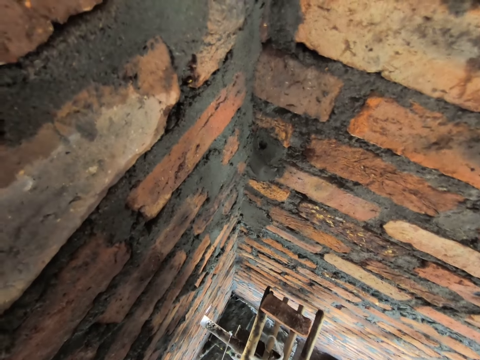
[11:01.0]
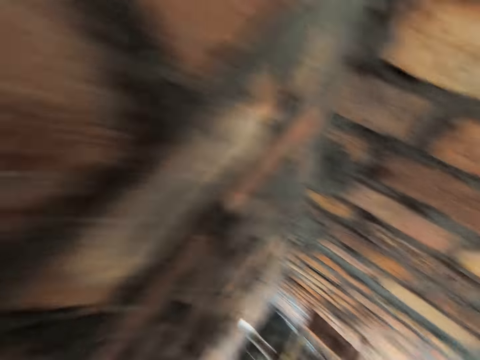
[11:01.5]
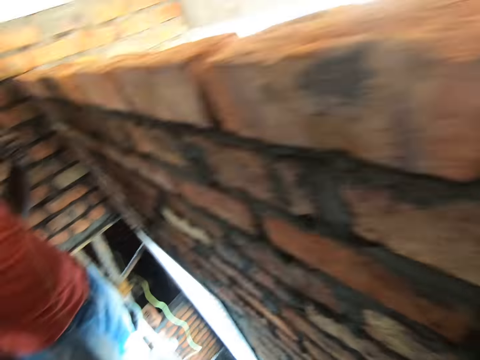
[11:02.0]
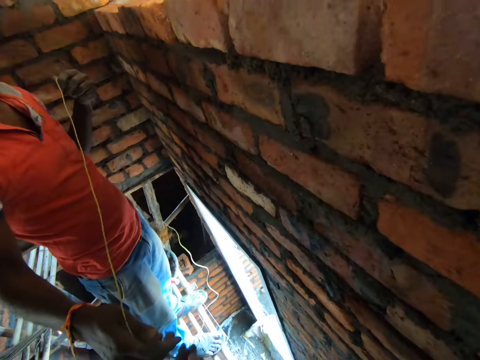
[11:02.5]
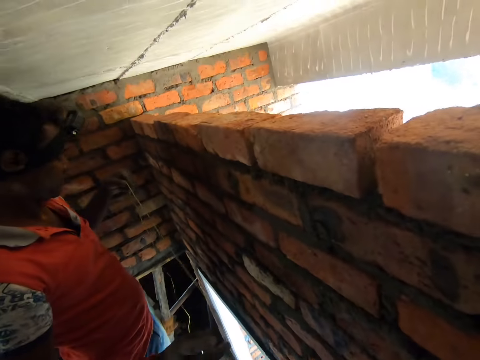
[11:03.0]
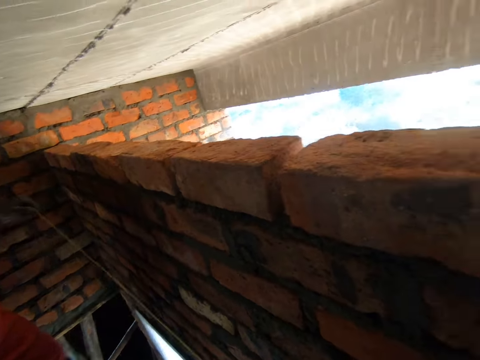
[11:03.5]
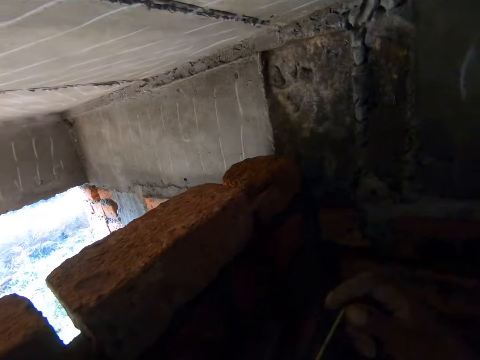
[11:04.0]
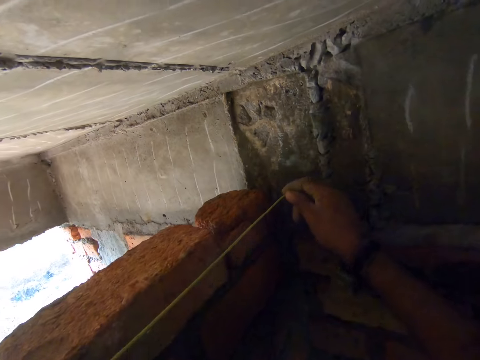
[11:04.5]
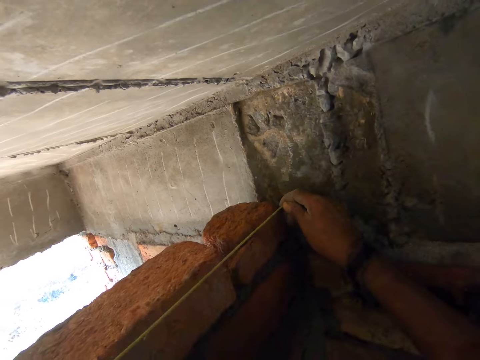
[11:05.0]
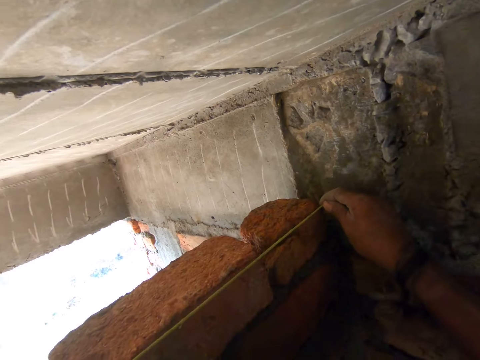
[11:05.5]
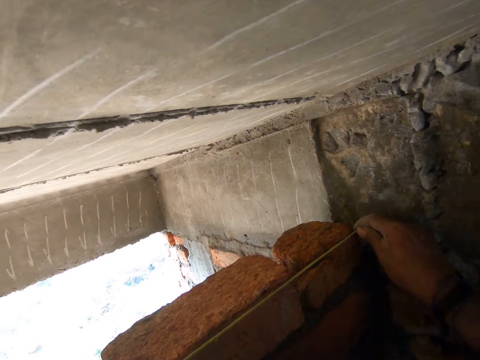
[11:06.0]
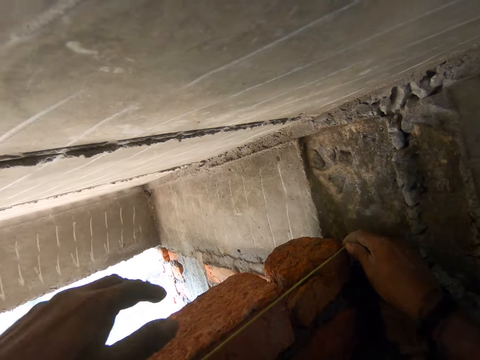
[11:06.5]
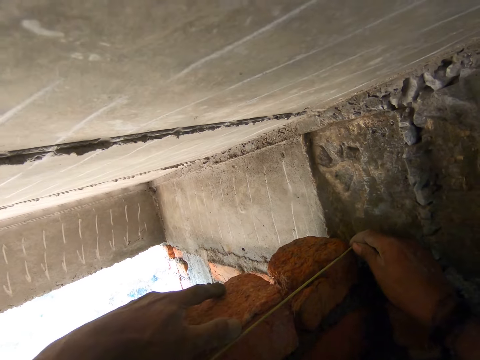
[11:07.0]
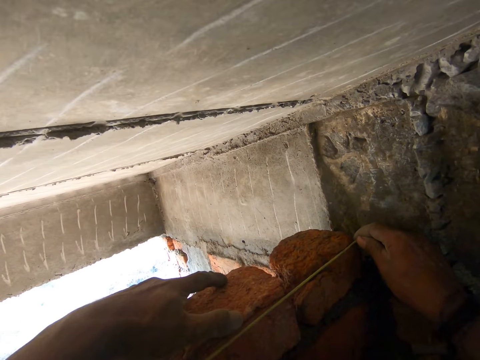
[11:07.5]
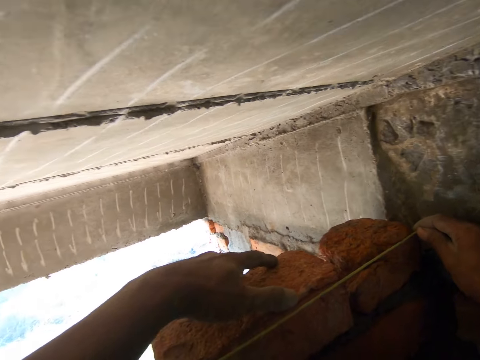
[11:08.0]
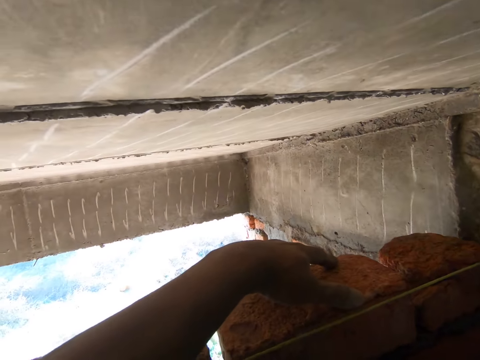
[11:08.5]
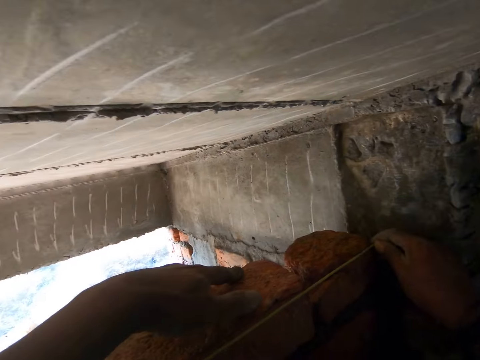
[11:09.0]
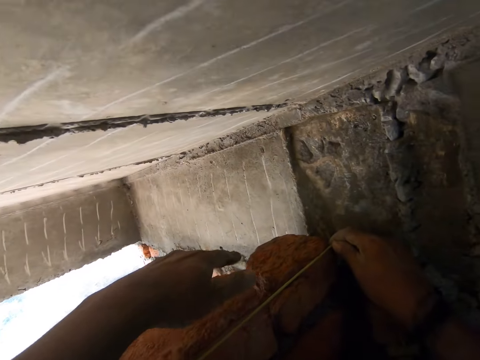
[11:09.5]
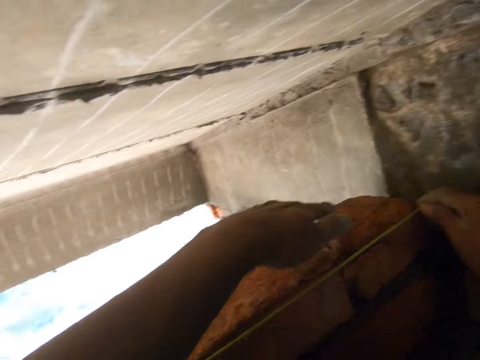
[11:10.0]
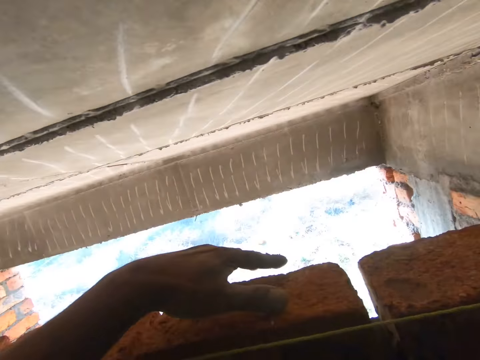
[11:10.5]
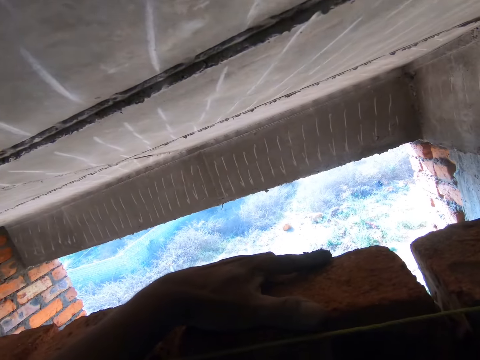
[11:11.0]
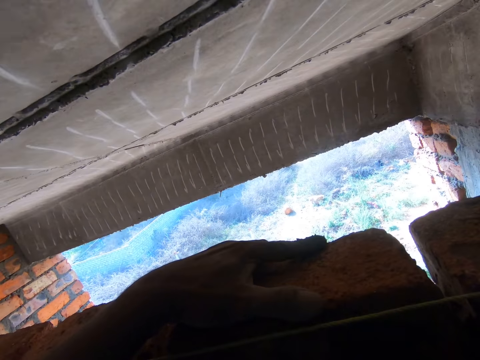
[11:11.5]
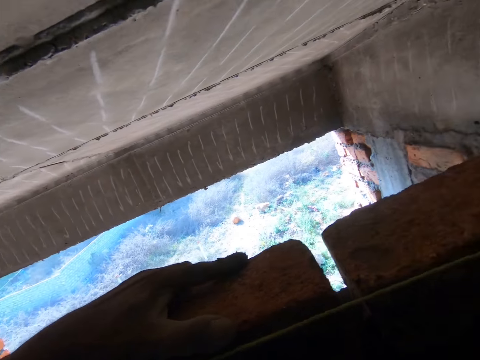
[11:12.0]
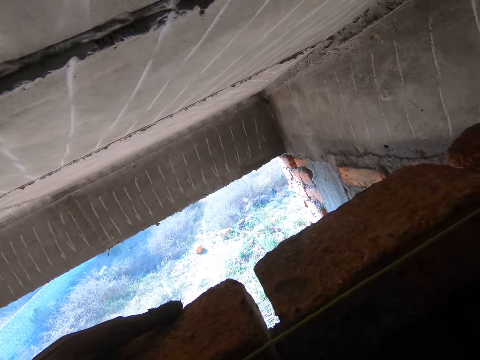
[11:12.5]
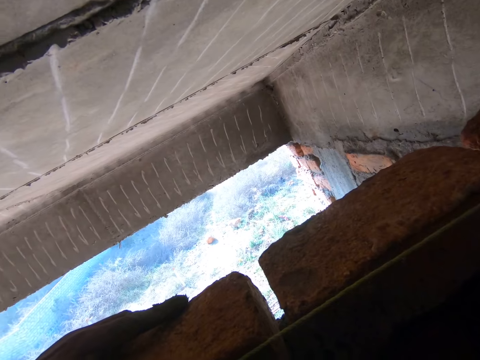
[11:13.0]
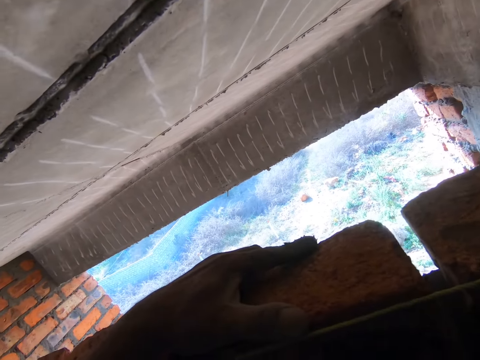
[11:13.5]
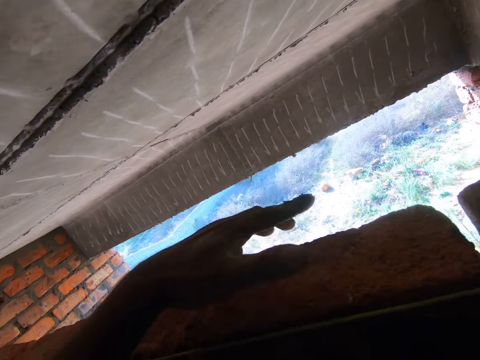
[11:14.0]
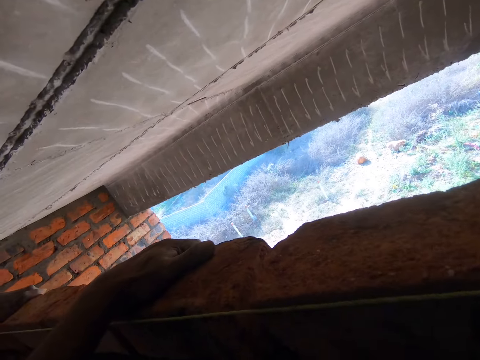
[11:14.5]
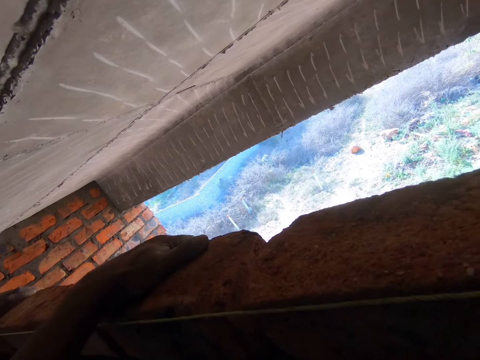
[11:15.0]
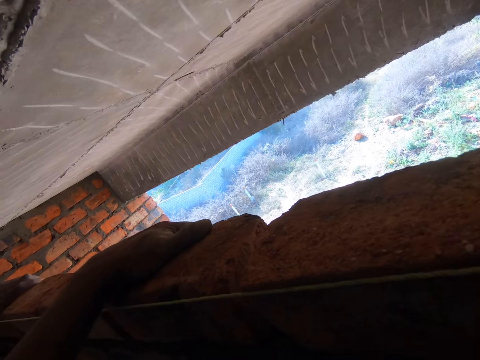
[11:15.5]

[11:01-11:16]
A person gives the camera wearer one edge of the string or measurement rope to measure the bricks. The camera wearer and the person measure the wall. They communicate to the person.

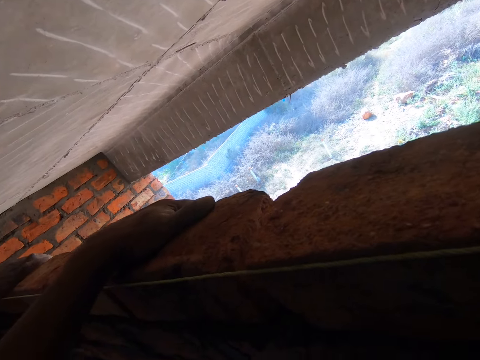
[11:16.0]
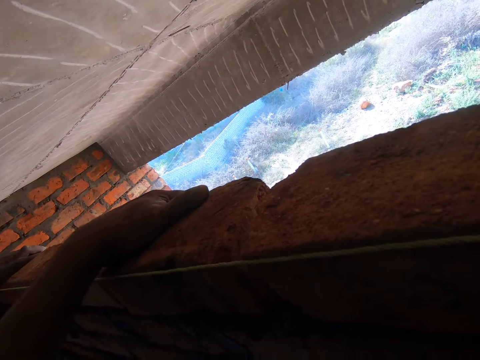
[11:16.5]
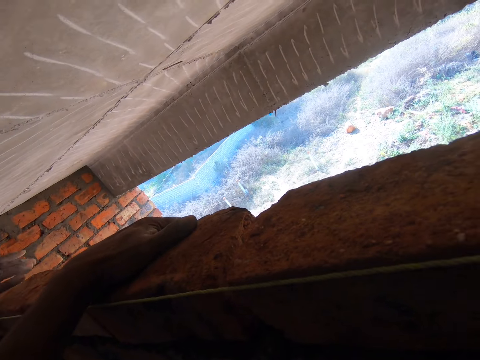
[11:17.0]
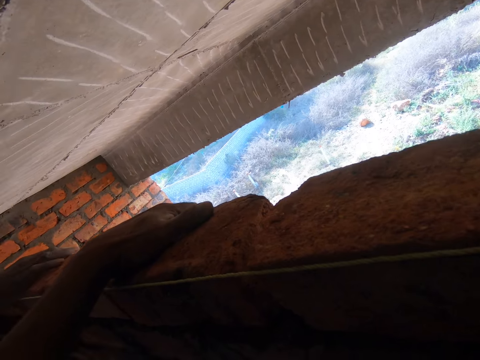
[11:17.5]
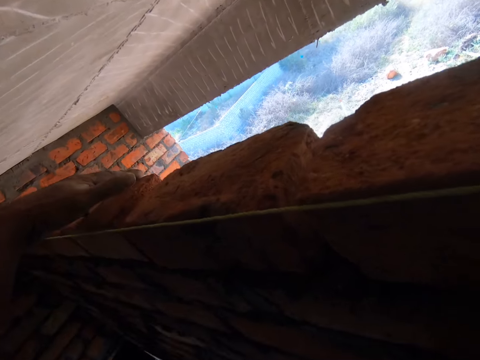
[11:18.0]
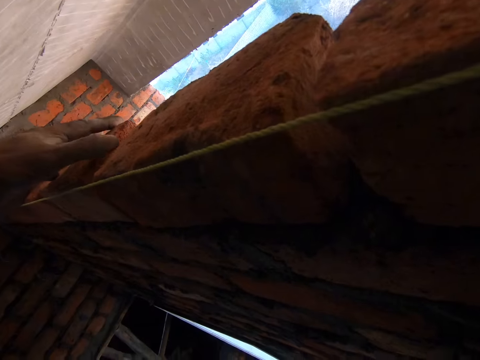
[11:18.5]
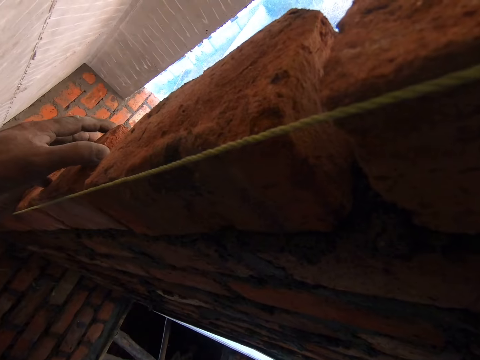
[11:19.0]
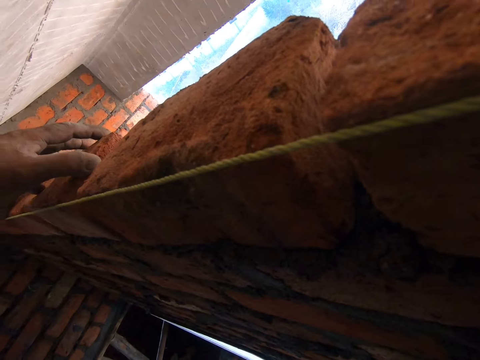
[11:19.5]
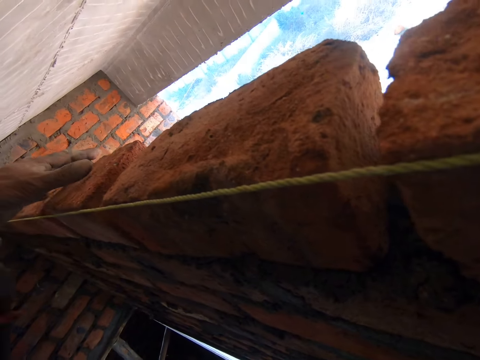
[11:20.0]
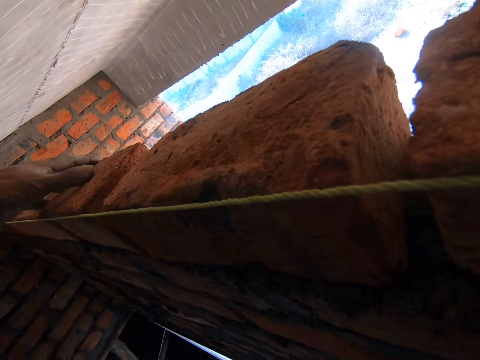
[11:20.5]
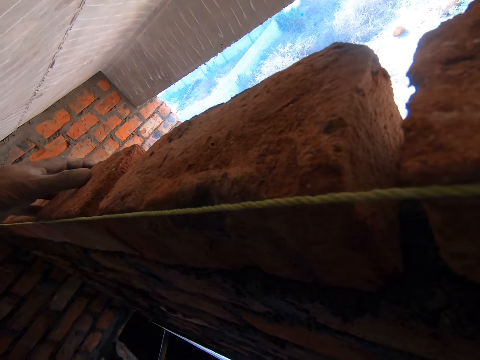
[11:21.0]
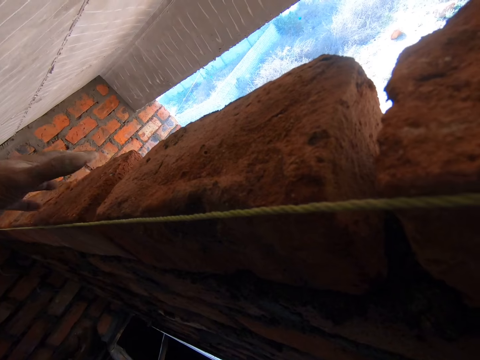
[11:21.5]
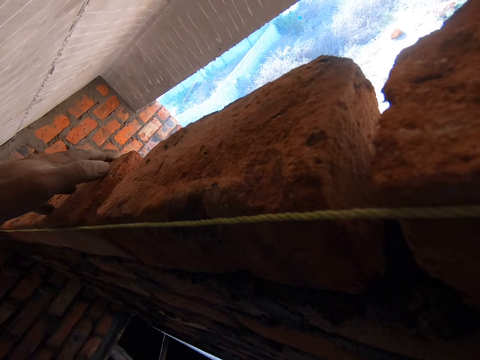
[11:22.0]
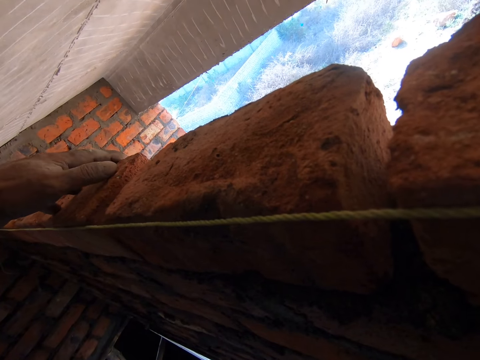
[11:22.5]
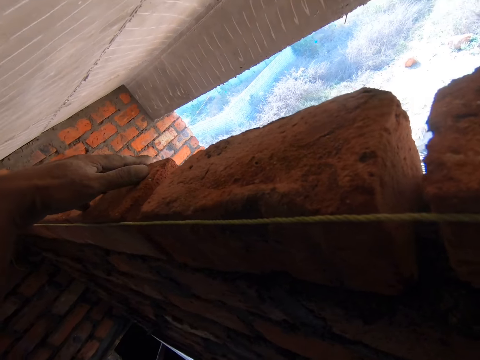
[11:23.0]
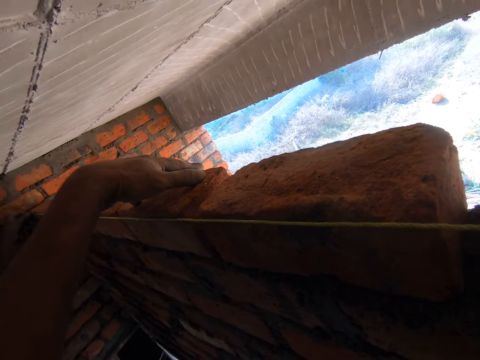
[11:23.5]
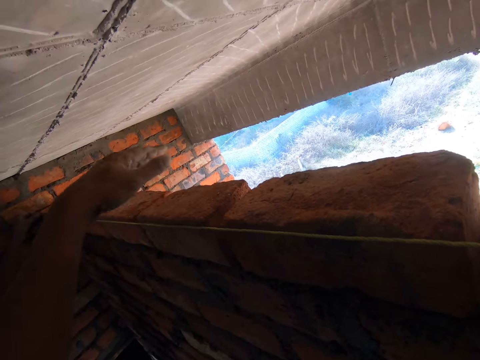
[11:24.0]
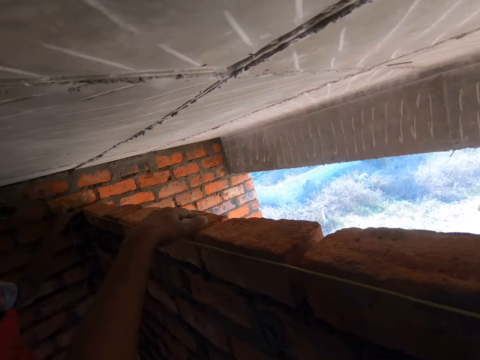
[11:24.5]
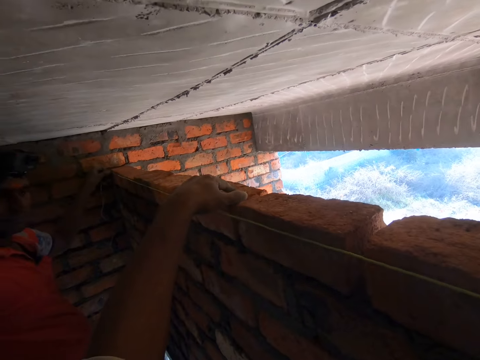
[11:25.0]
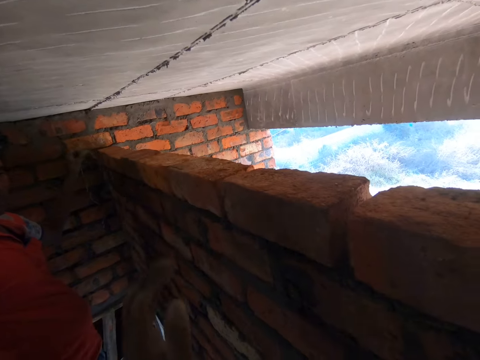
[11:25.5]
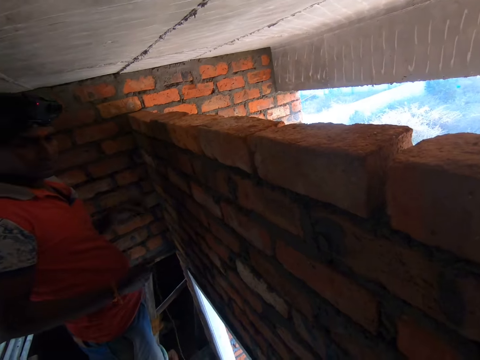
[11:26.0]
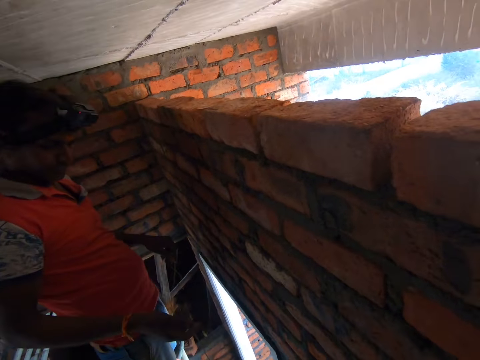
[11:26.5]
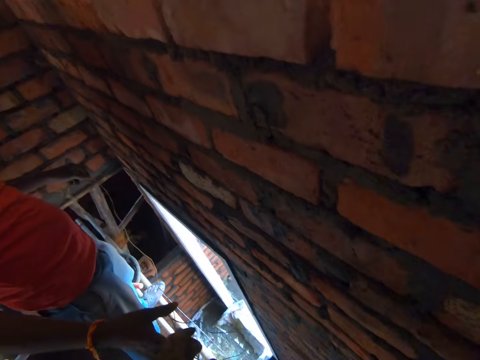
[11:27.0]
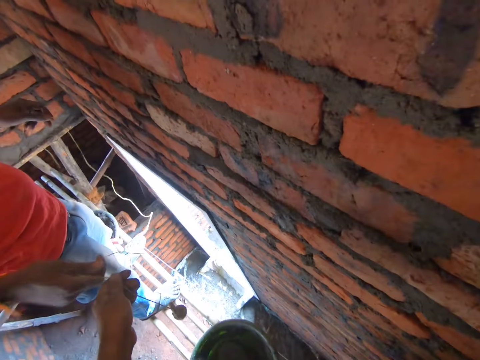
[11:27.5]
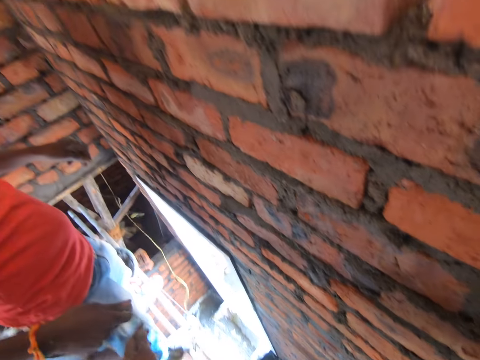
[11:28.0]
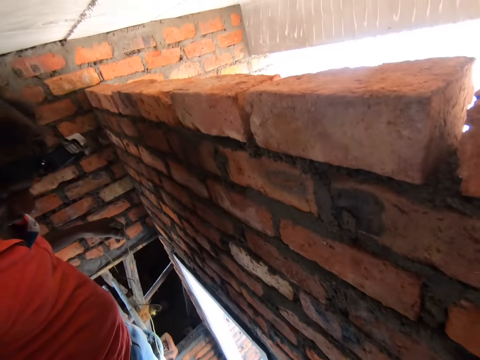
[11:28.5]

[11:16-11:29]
The camera wearer organizes the building brick on the wall. They dialogue with the person. The person folds the measurement rope.
